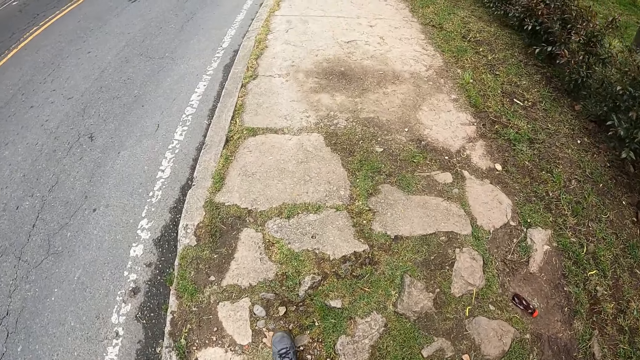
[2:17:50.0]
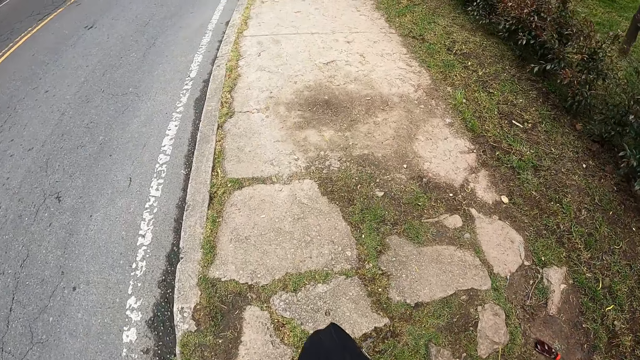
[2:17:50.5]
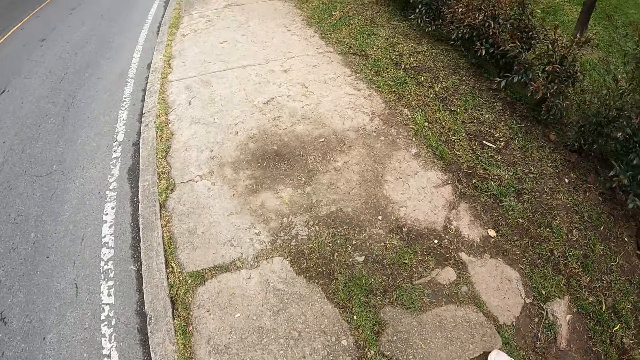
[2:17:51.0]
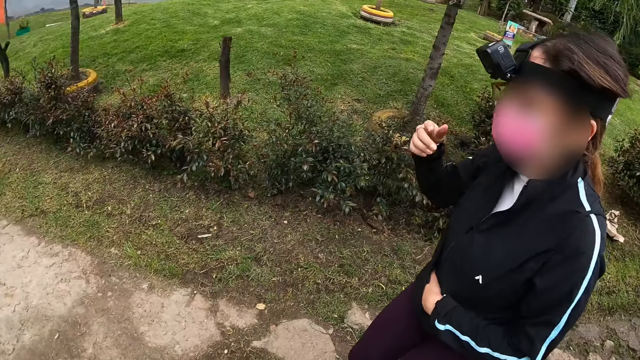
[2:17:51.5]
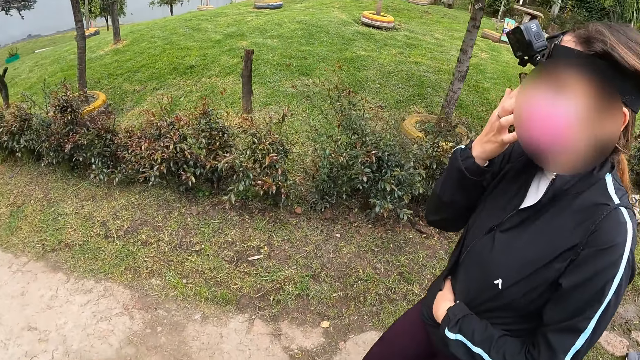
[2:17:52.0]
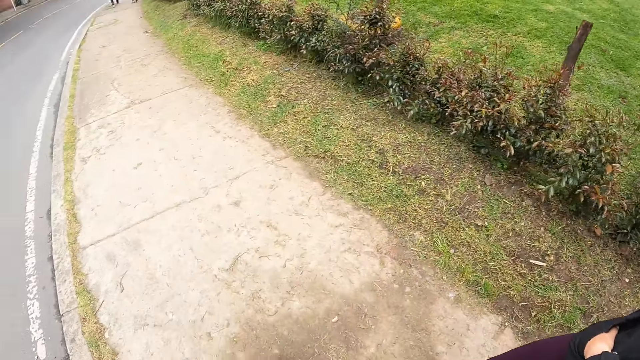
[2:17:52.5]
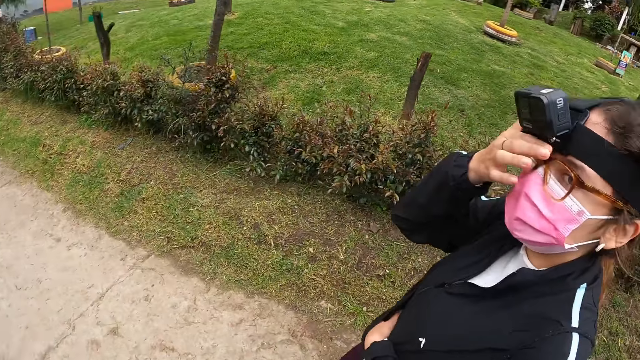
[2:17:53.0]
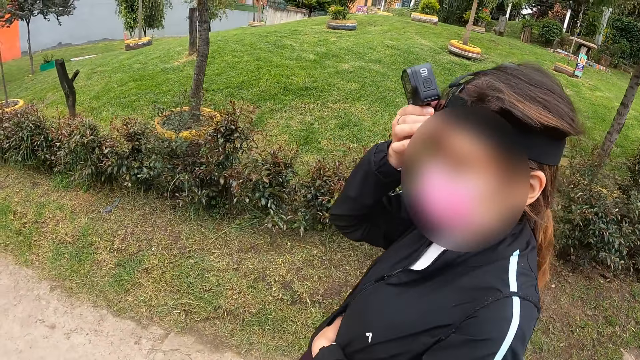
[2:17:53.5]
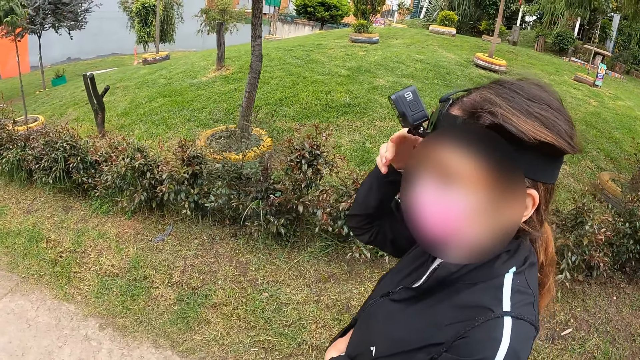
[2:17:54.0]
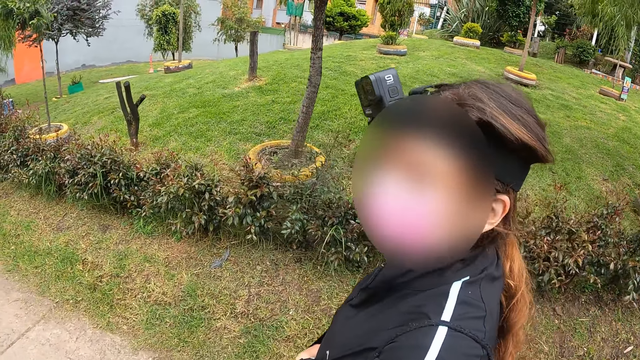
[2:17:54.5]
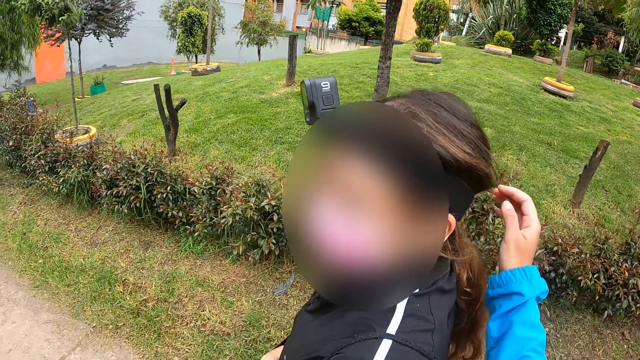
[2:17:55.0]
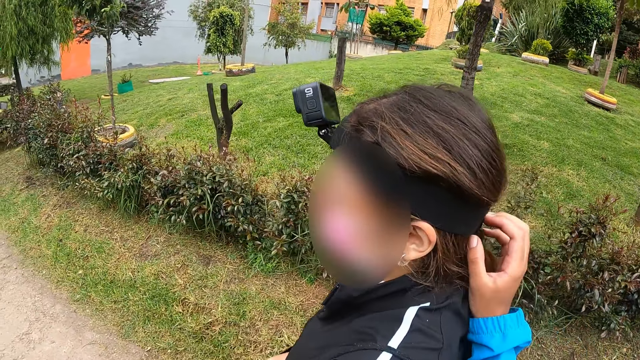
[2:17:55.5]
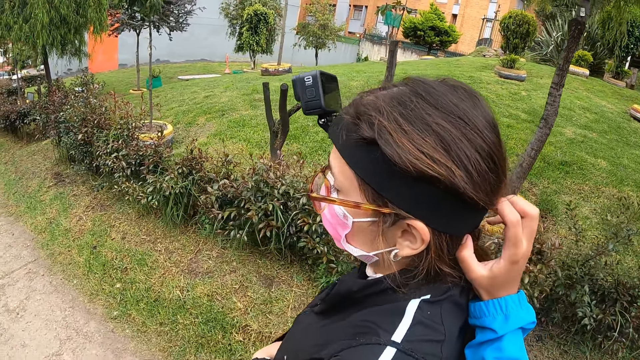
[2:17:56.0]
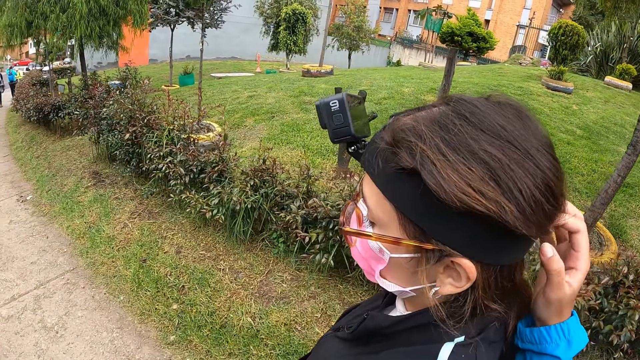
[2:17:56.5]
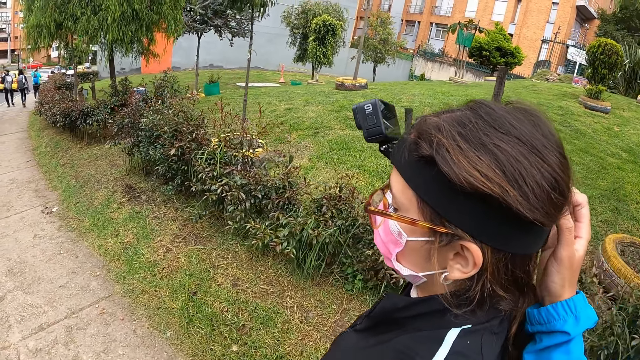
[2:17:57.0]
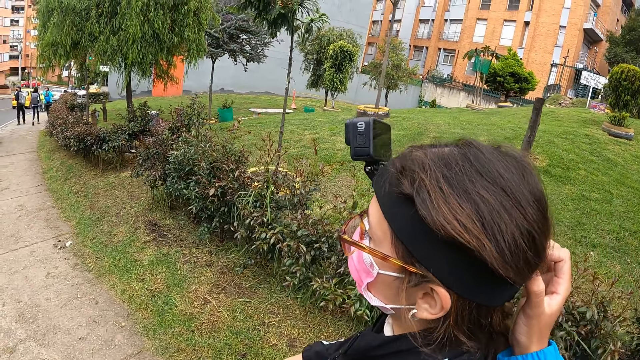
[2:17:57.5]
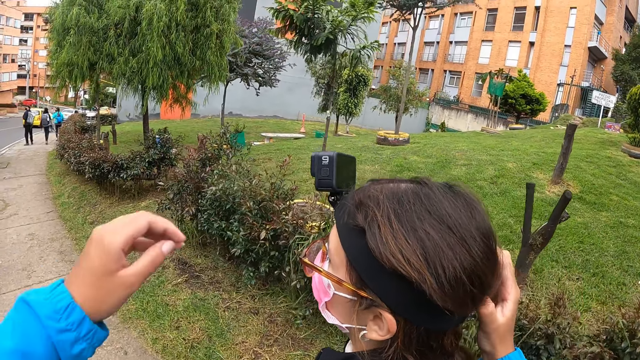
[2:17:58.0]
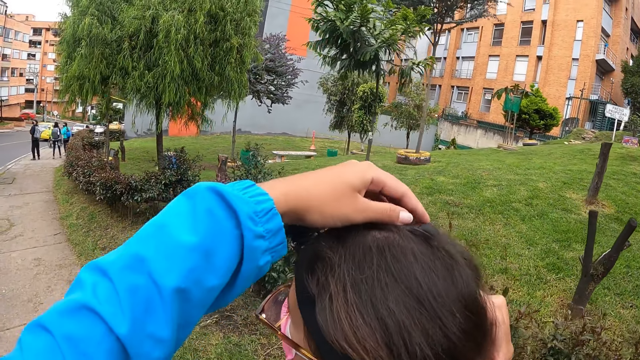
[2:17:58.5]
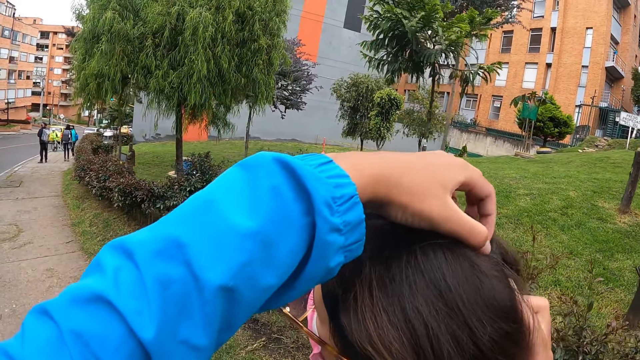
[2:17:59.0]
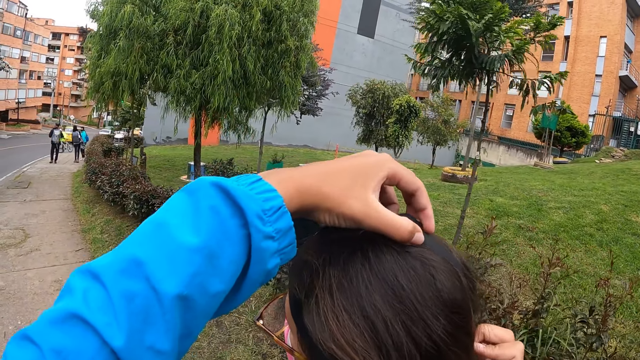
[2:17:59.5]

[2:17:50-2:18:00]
A woman adjusts her face mask with her left hand. She adjusts her camera with her left hand. The camera wearer adjusts the camera on the woman.

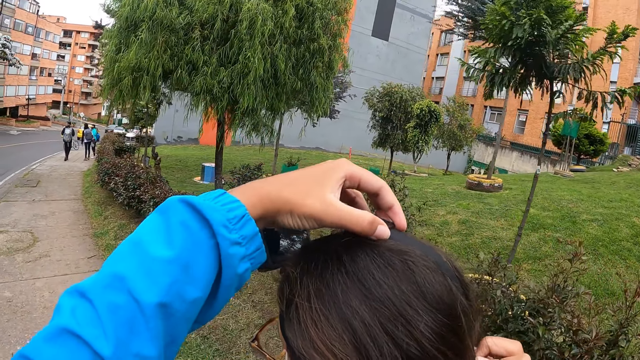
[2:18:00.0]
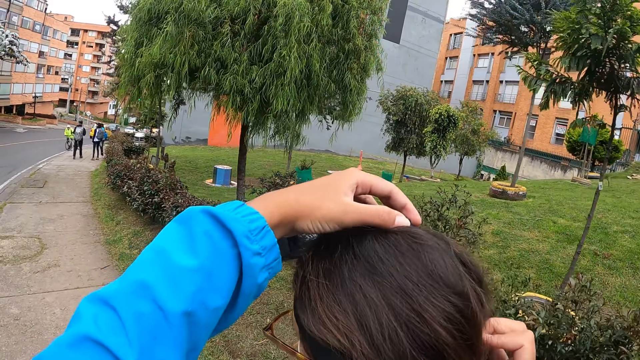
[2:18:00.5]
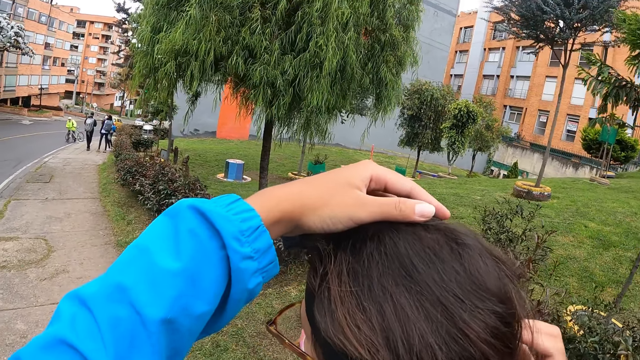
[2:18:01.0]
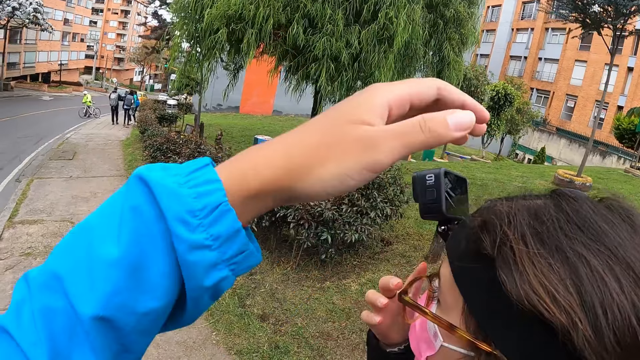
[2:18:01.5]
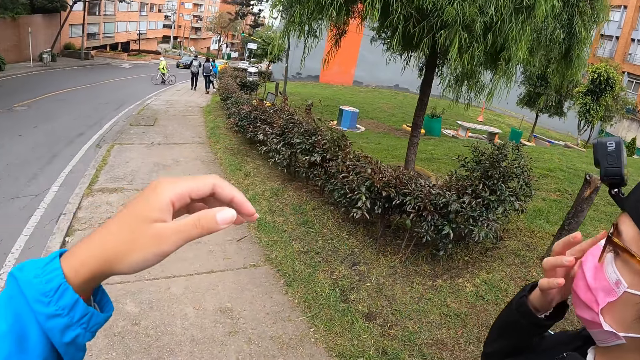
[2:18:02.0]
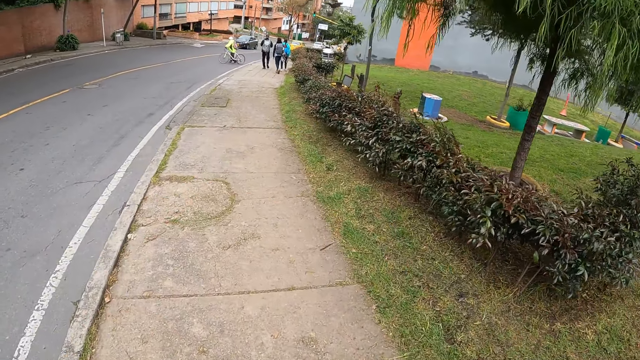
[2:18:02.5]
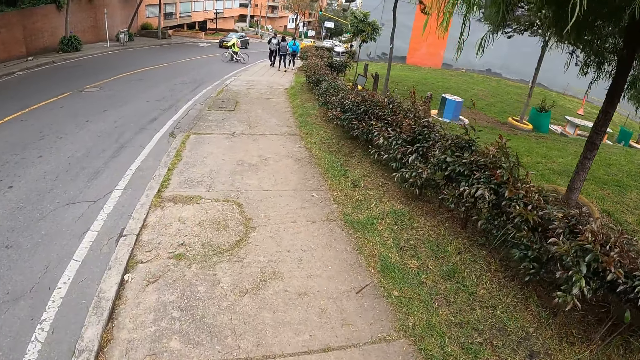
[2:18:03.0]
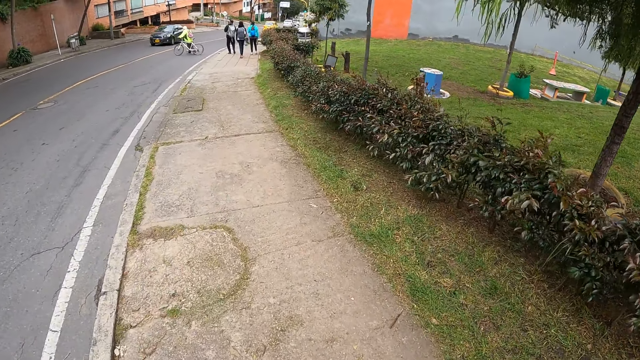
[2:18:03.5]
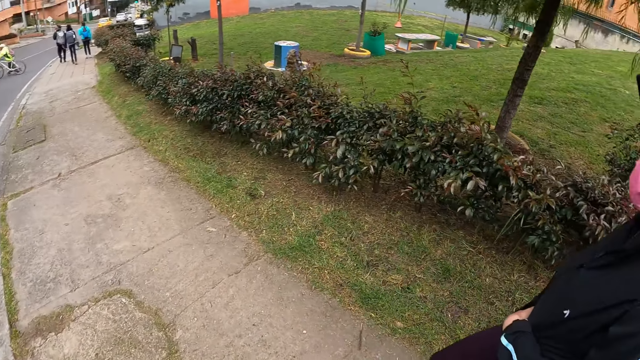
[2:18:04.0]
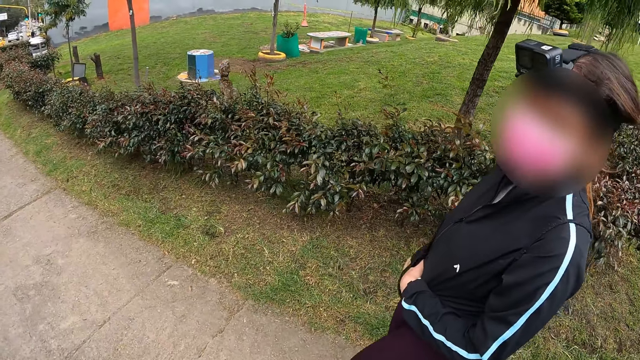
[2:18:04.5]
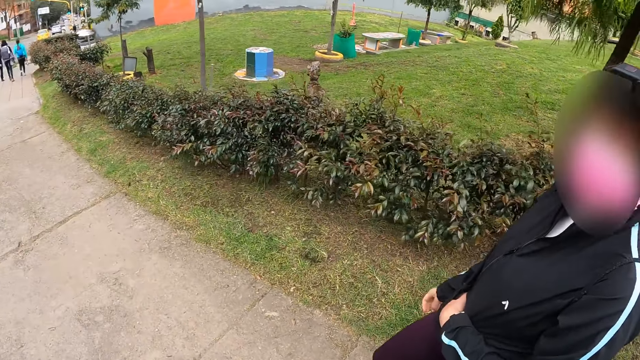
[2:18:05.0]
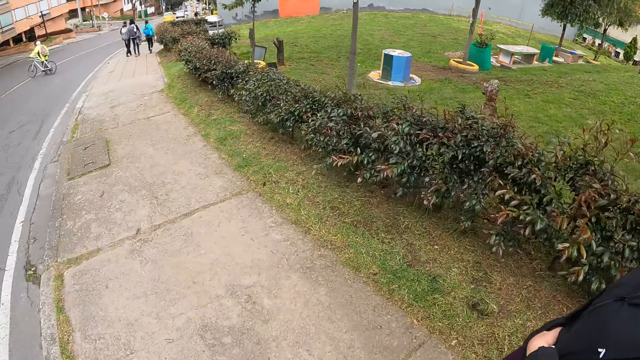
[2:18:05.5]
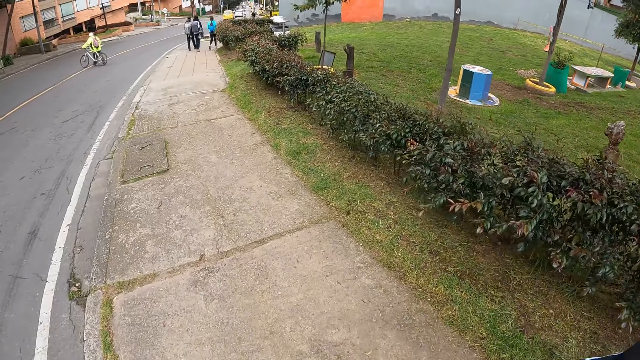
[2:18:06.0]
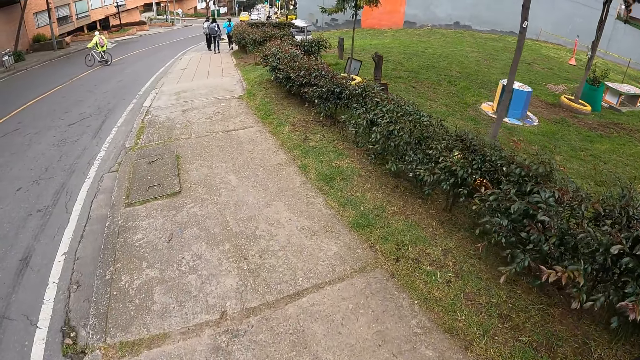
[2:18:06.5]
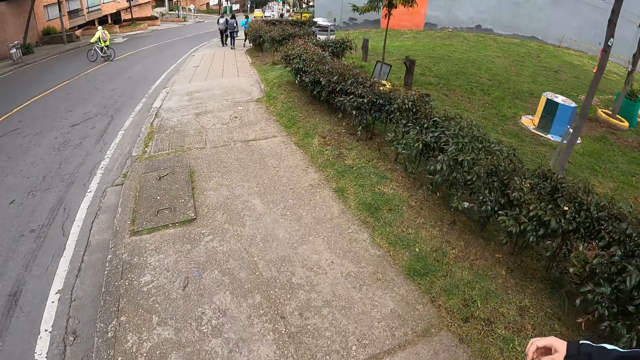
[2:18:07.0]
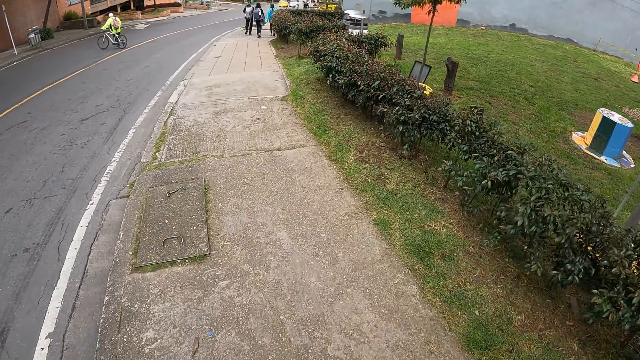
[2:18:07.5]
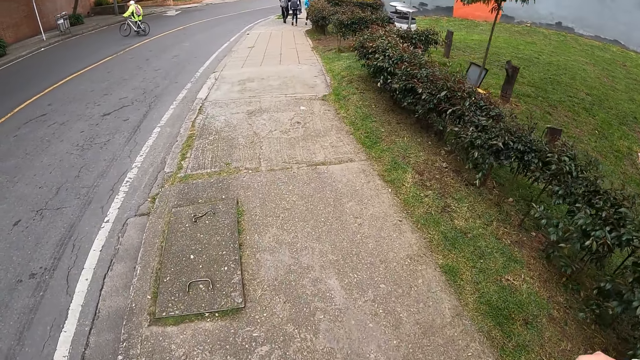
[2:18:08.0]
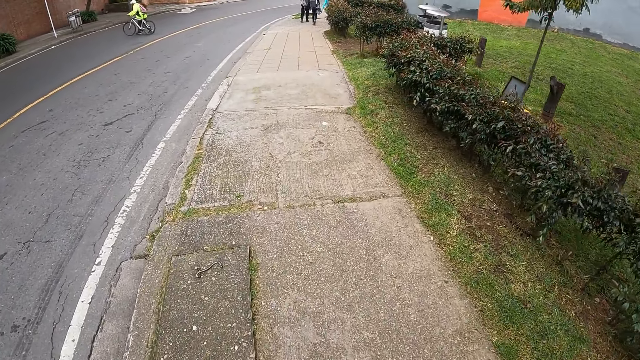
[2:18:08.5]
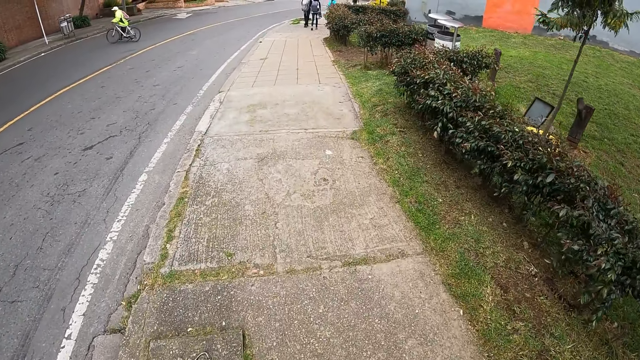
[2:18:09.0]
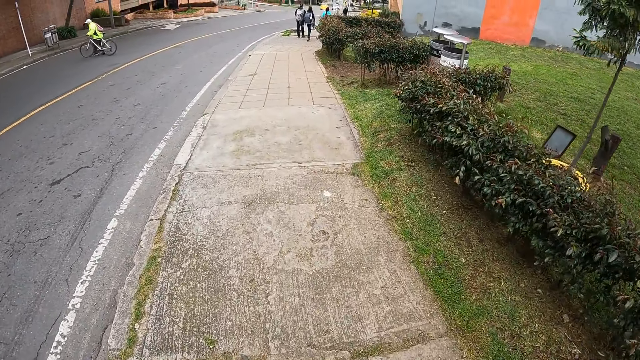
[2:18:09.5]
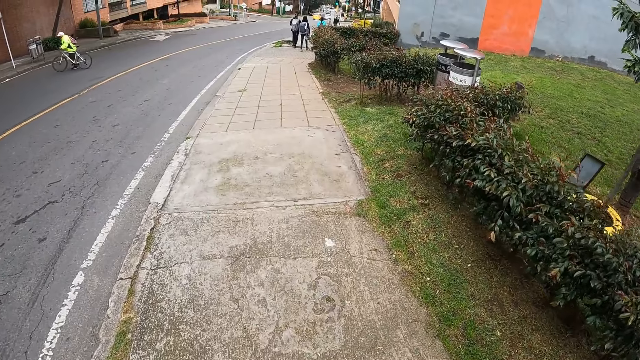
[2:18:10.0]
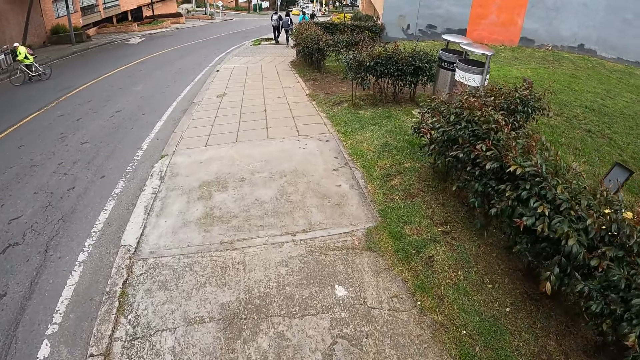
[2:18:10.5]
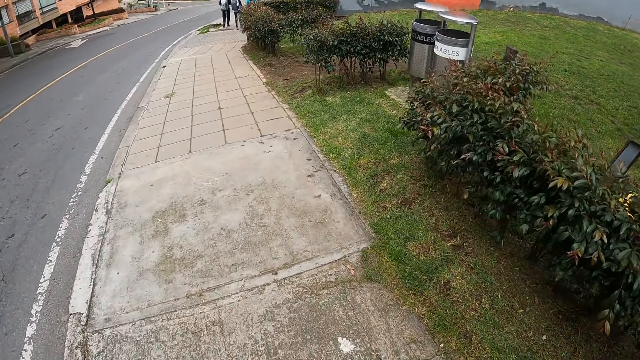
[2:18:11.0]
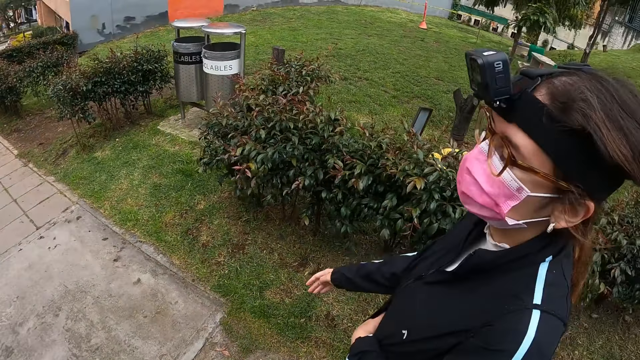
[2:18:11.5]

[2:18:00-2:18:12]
The camera wearer walks.
